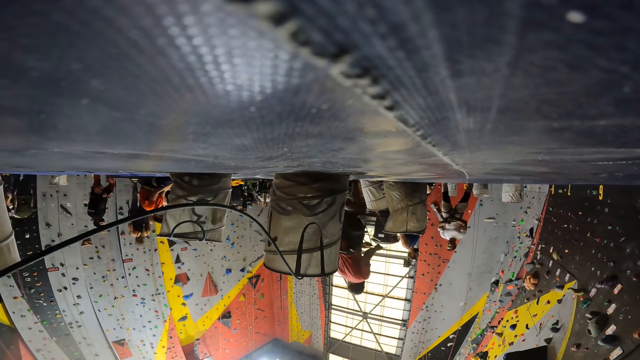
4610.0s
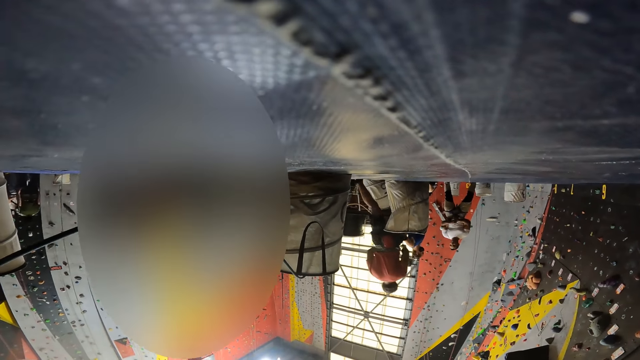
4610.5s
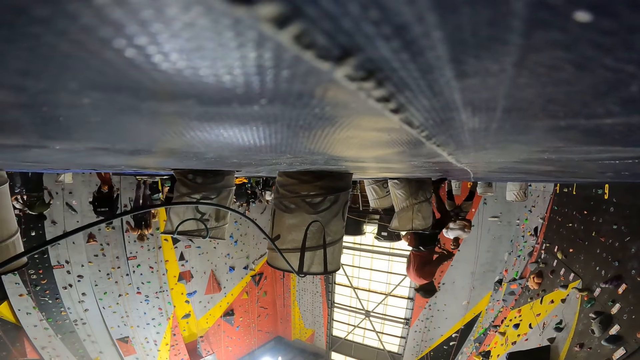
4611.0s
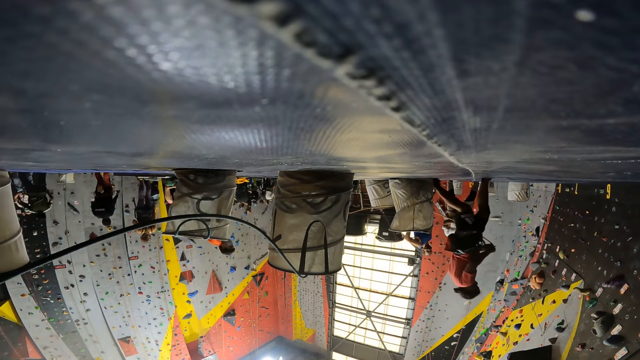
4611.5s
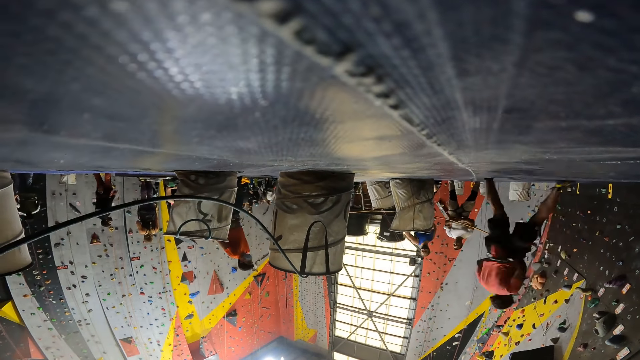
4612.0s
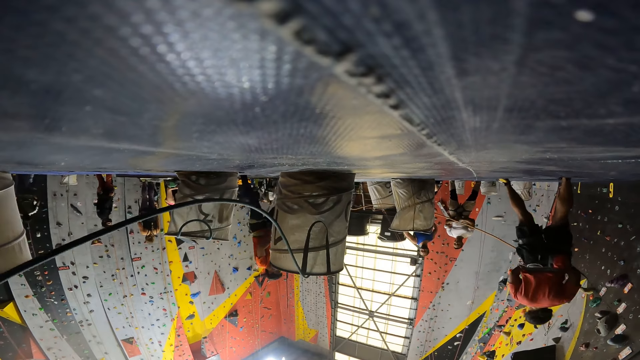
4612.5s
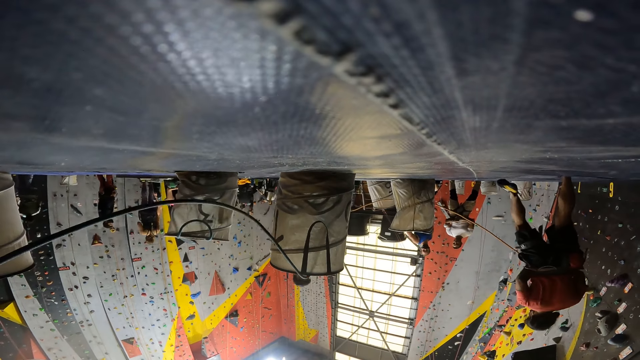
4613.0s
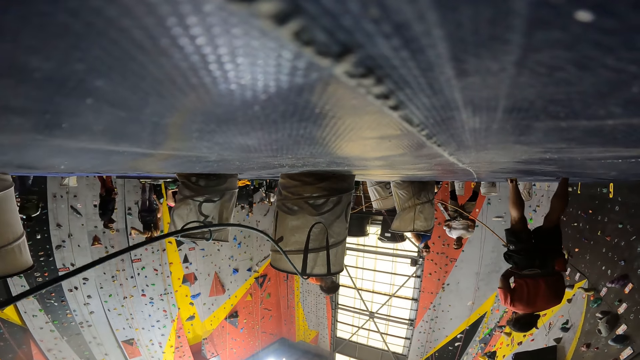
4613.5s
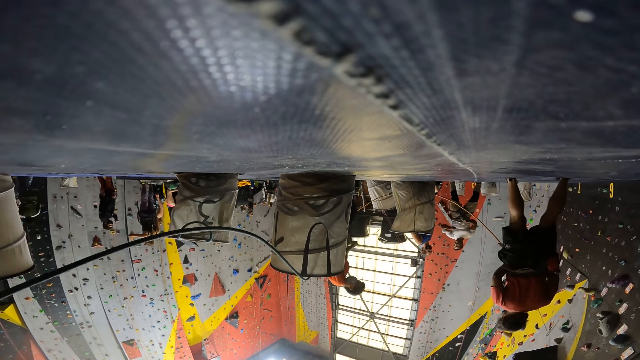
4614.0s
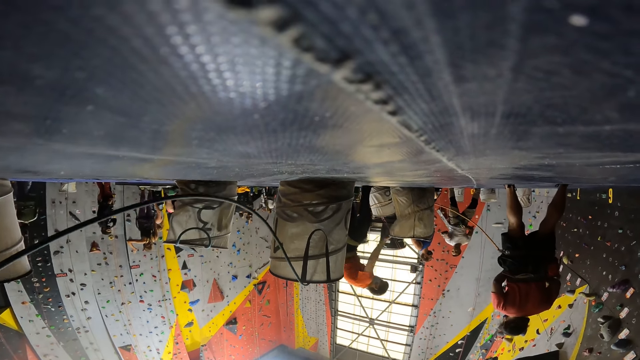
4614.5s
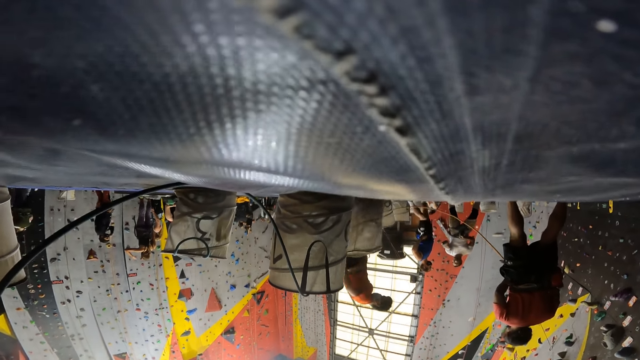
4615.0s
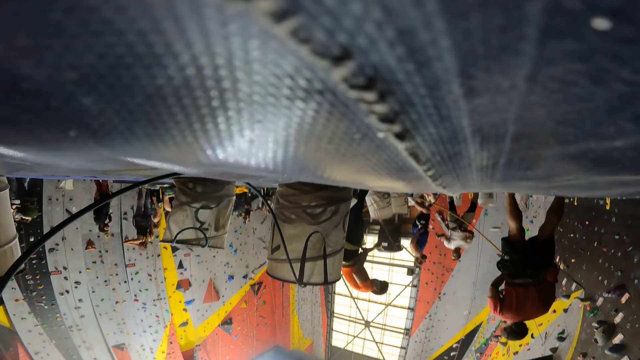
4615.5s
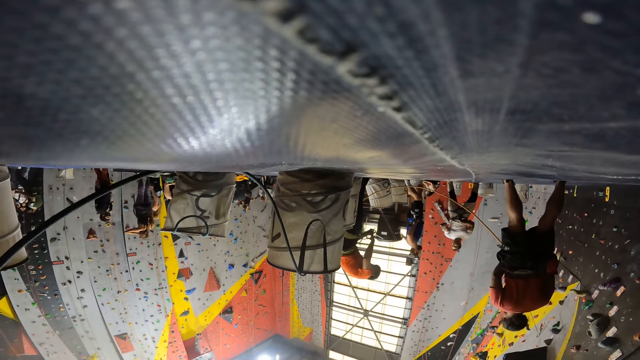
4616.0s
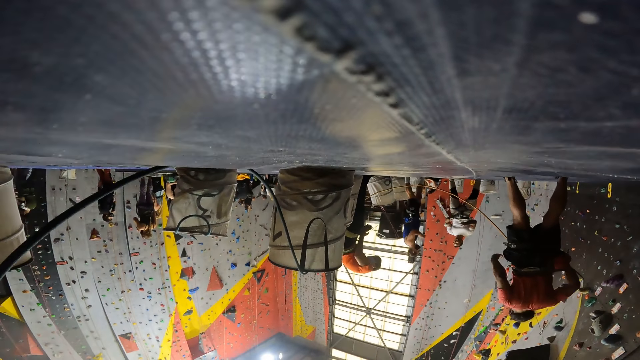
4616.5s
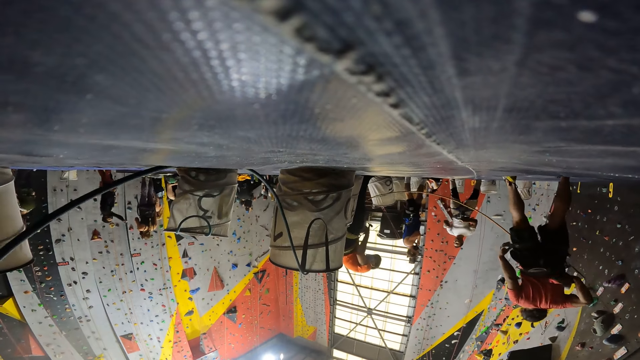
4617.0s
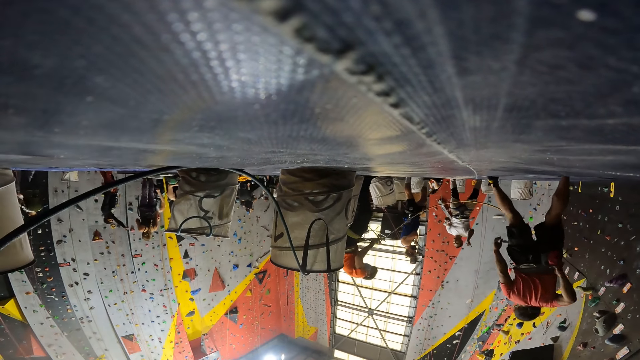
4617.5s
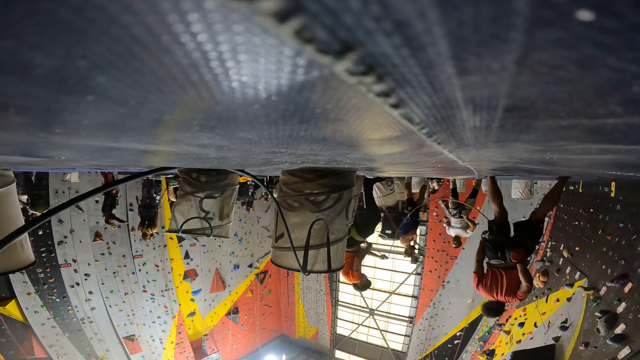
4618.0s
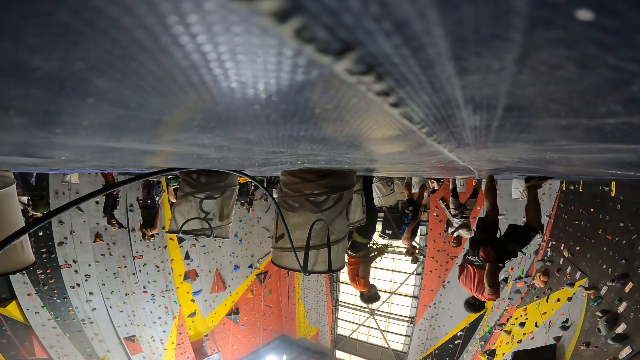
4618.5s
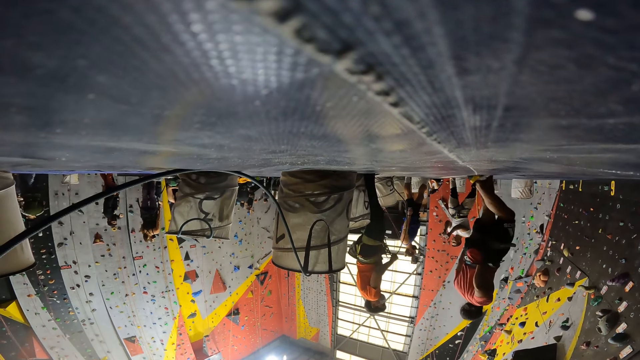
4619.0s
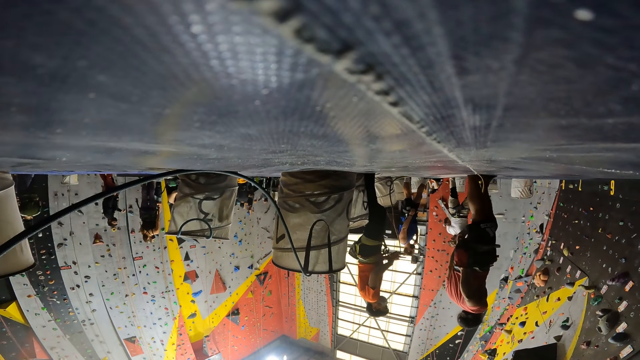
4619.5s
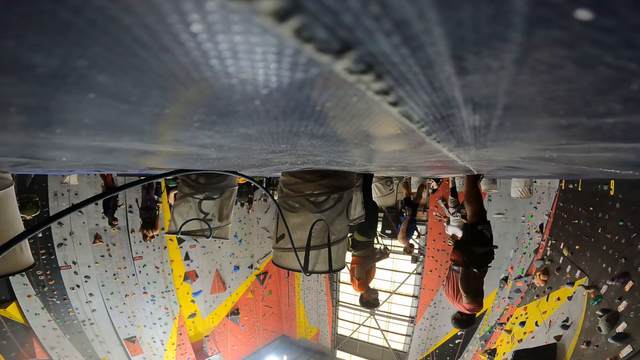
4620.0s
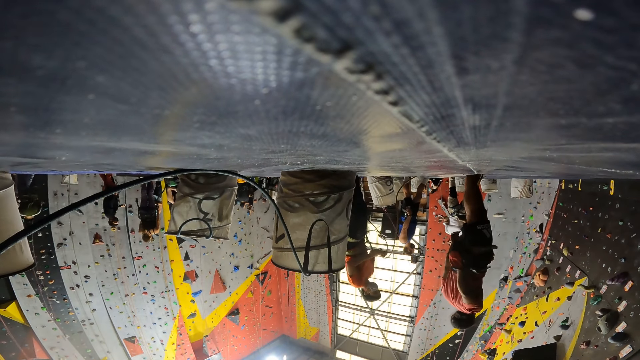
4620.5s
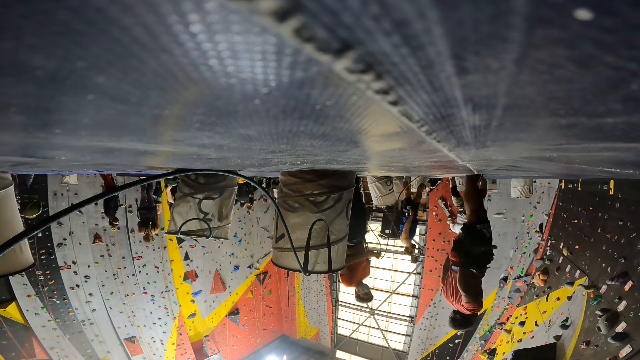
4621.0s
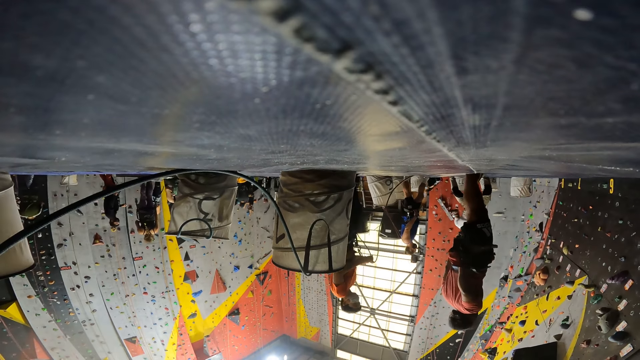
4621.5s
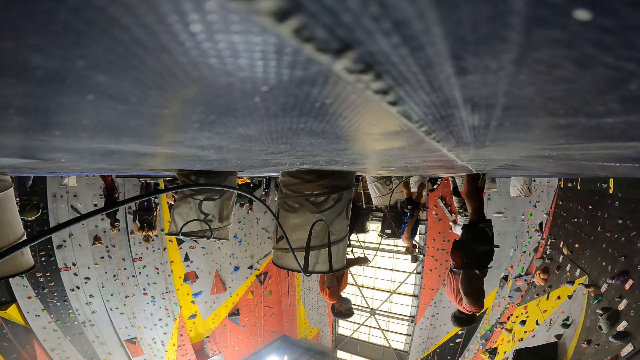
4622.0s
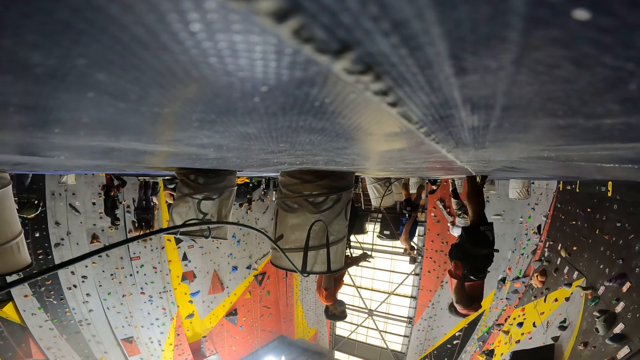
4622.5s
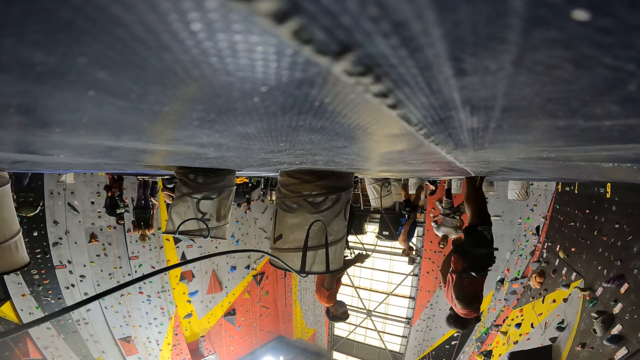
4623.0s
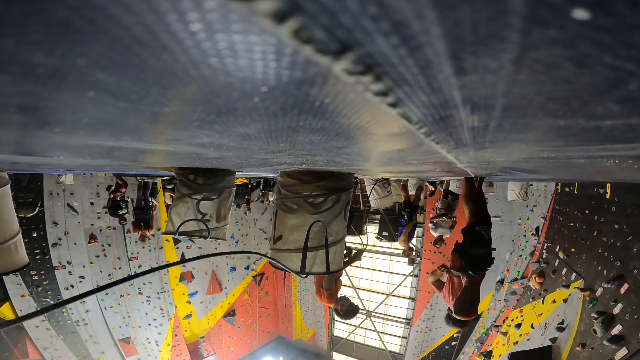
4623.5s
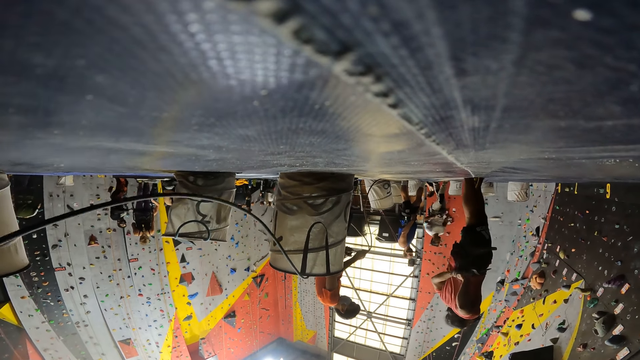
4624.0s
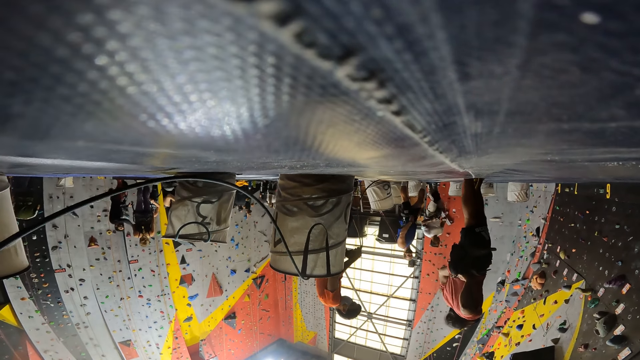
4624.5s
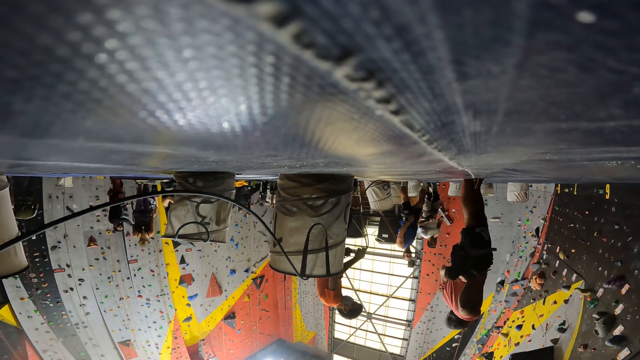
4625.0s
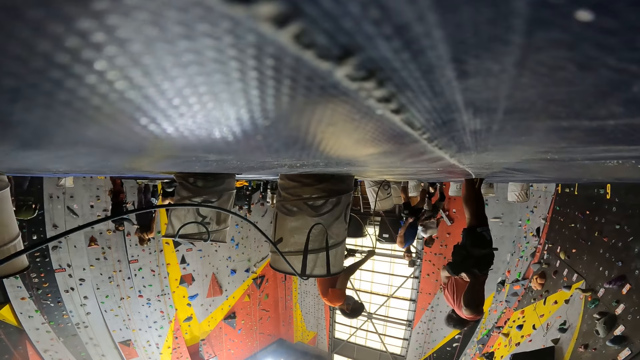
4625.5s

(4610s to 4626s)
The camera wearer swings a pipe. They do something.

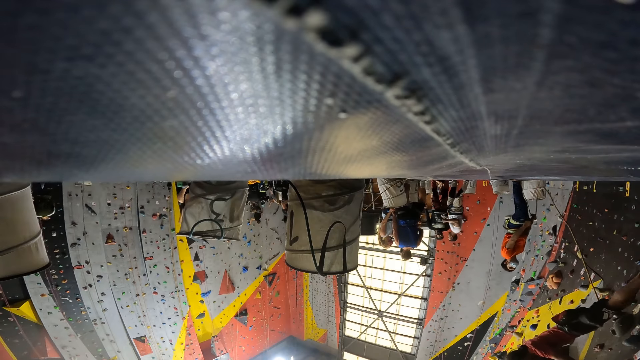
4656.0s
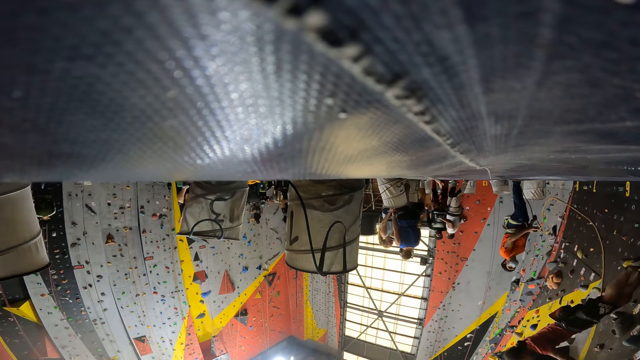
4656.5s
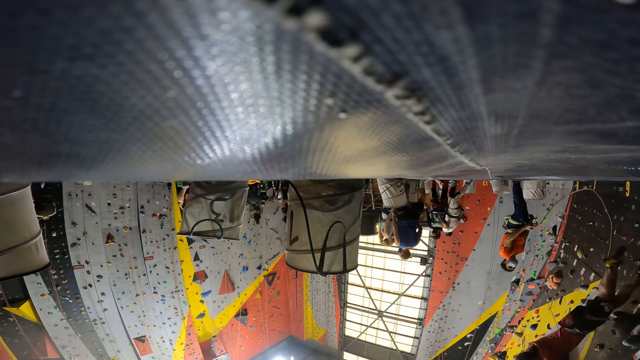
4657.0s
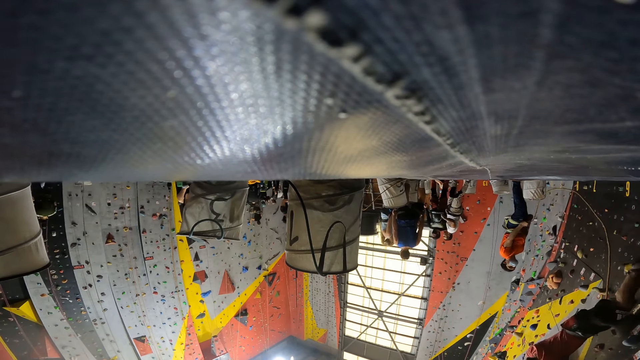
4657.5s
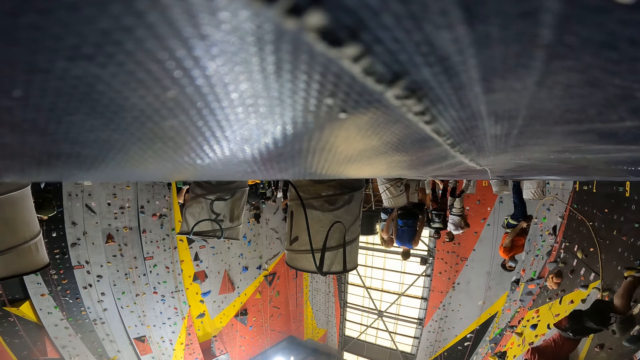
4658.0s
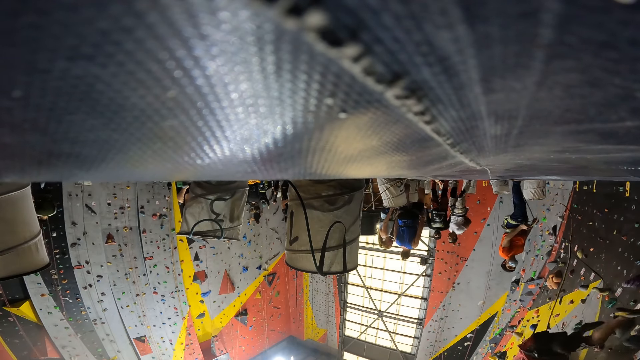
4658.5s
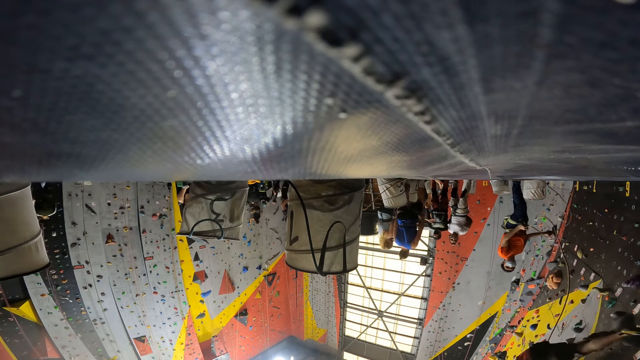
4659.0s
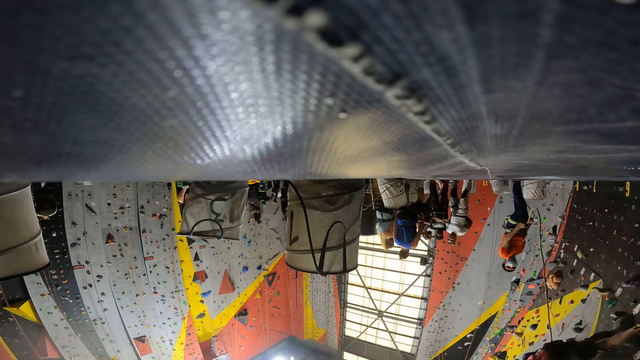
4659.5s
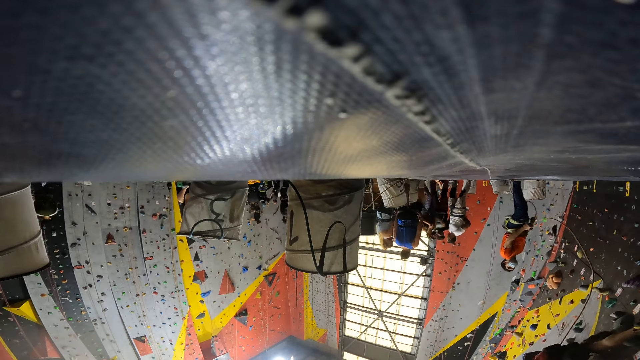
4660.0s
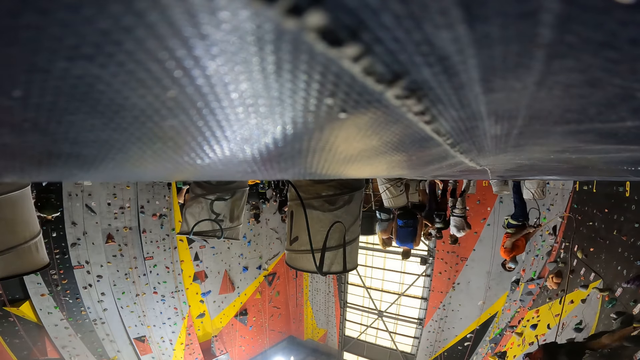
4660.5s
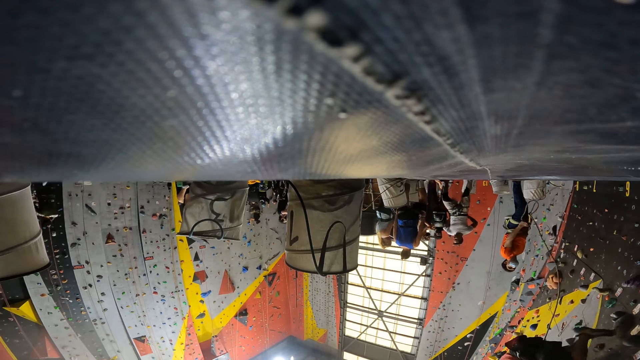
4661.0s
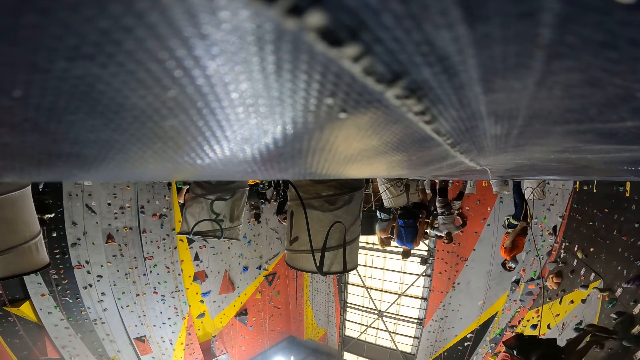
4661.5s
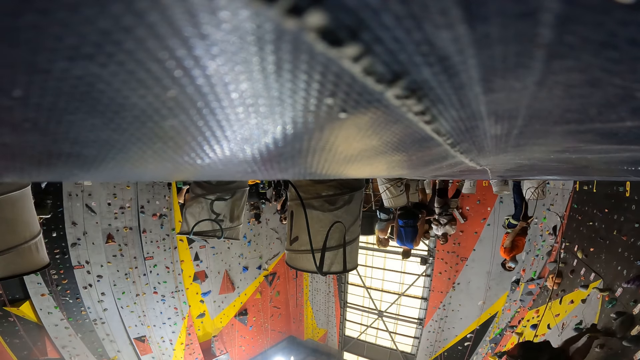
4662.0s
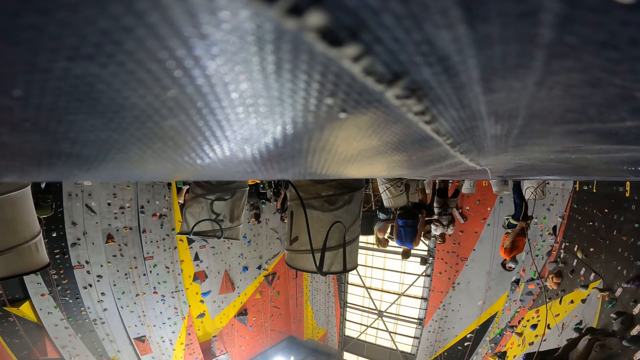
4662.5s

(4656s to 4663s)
The camera wearer stops.
